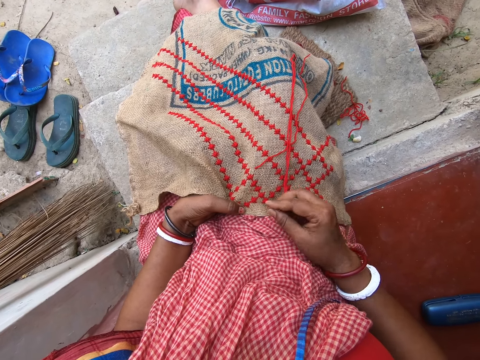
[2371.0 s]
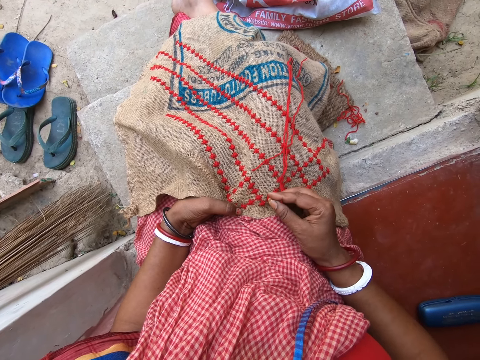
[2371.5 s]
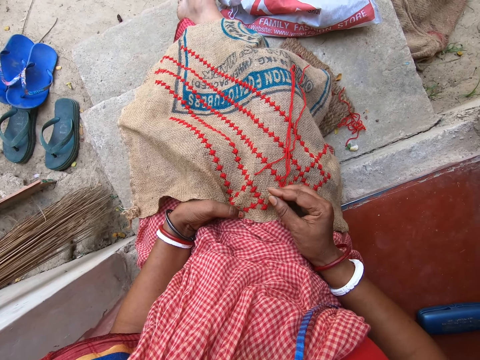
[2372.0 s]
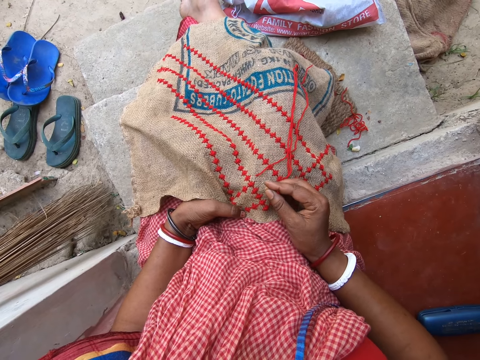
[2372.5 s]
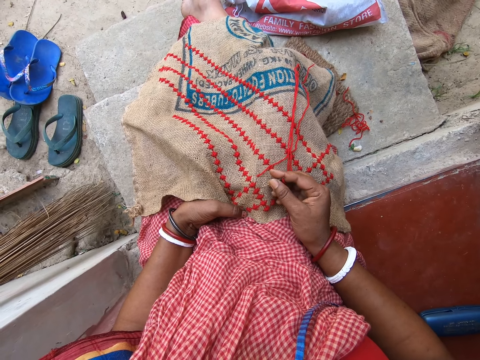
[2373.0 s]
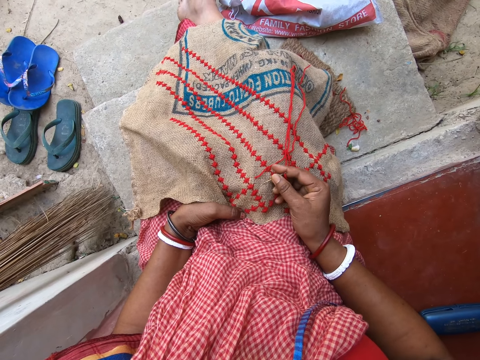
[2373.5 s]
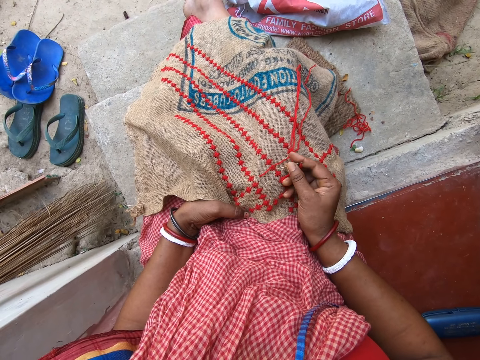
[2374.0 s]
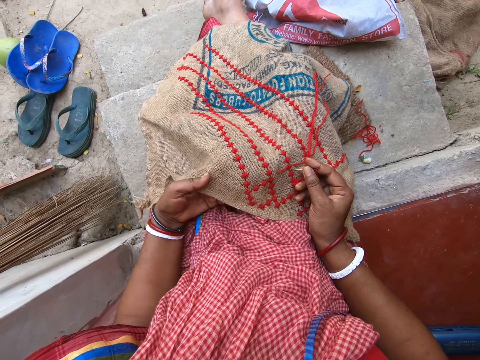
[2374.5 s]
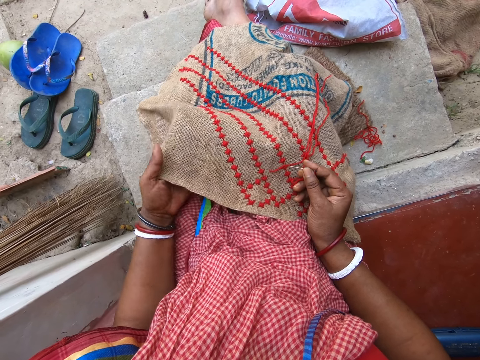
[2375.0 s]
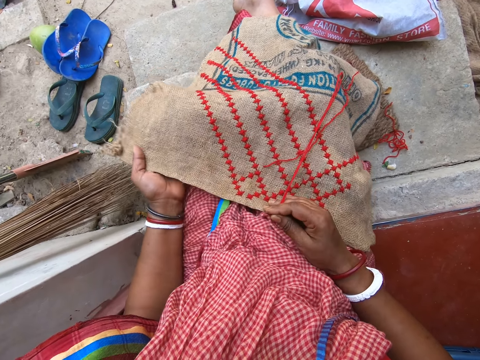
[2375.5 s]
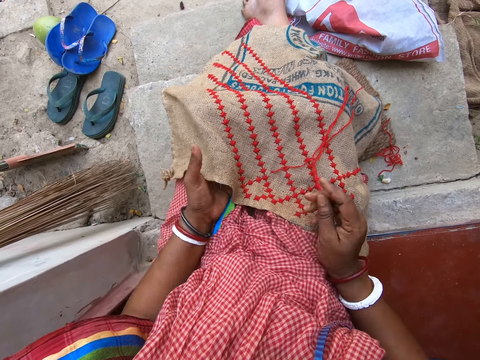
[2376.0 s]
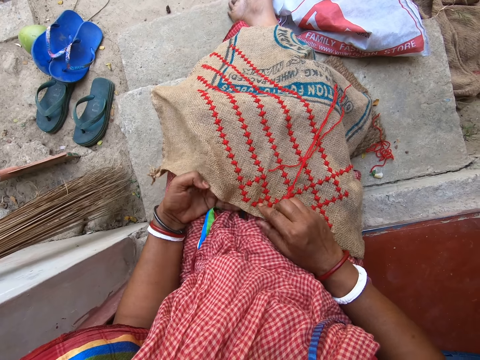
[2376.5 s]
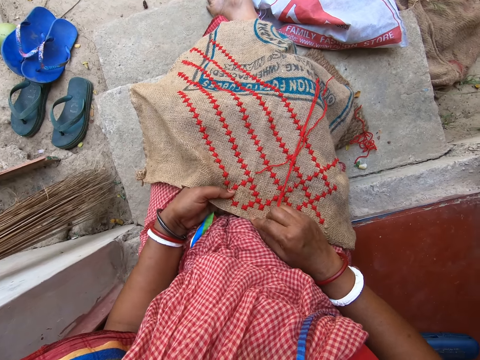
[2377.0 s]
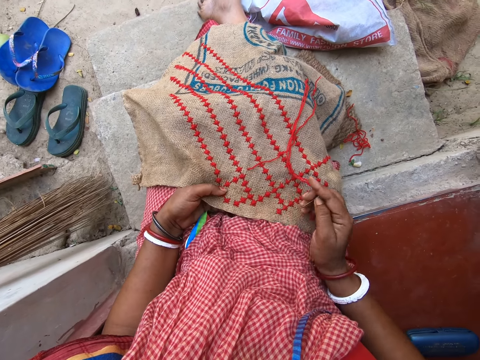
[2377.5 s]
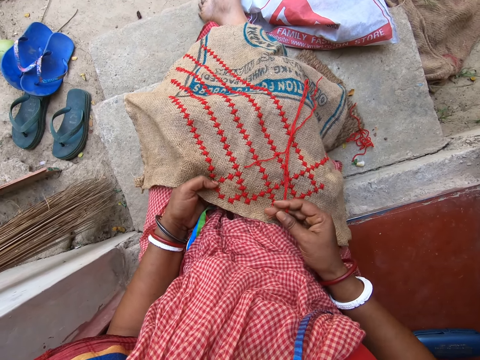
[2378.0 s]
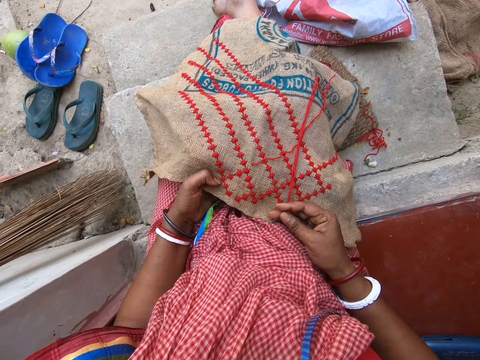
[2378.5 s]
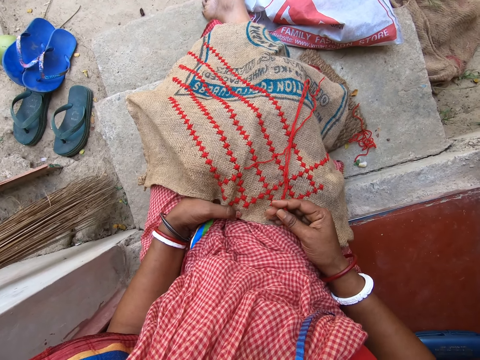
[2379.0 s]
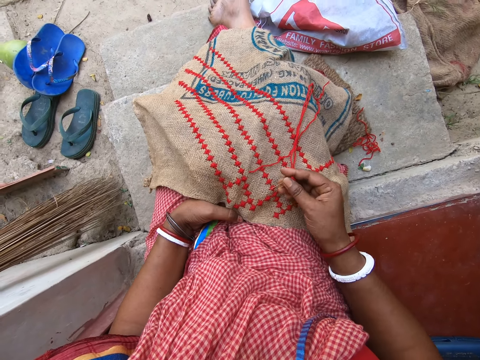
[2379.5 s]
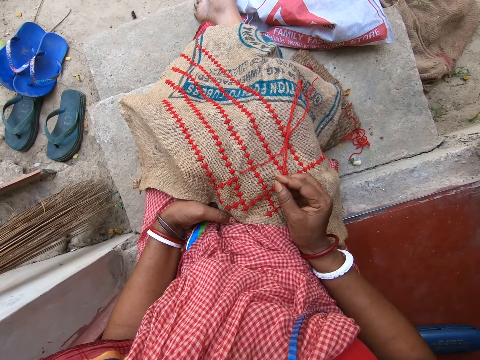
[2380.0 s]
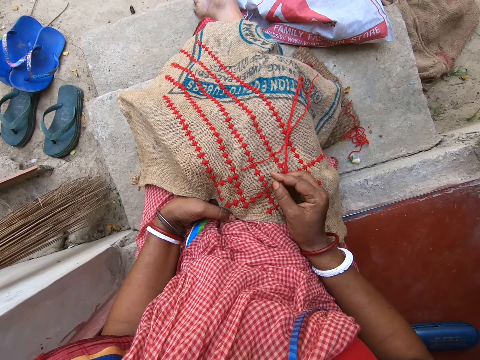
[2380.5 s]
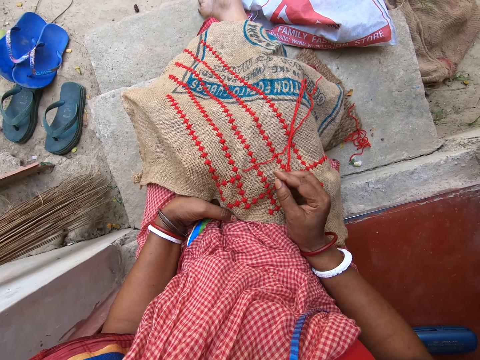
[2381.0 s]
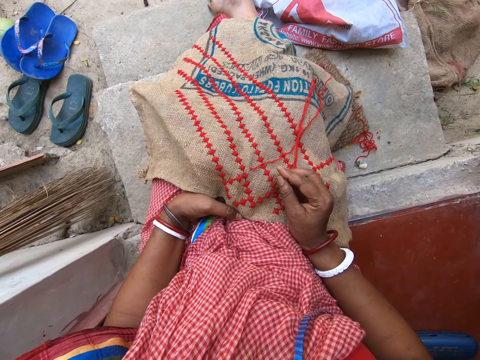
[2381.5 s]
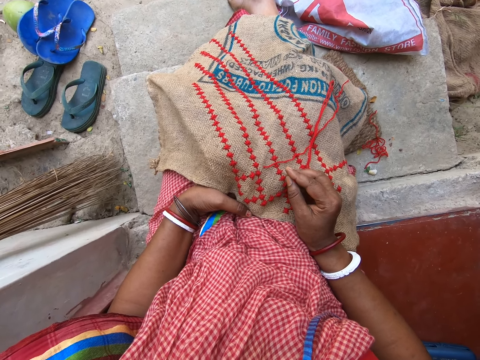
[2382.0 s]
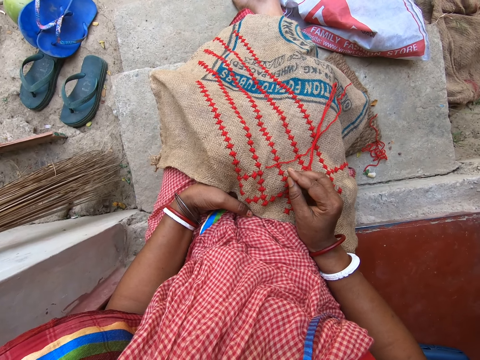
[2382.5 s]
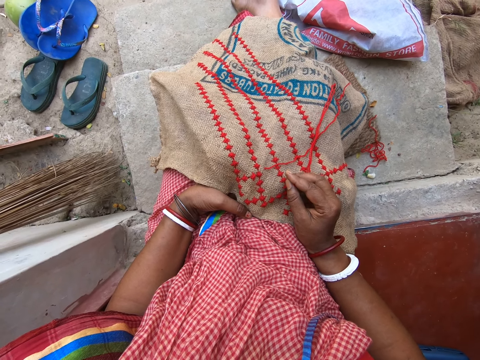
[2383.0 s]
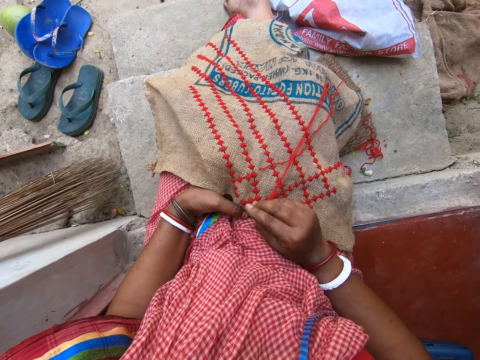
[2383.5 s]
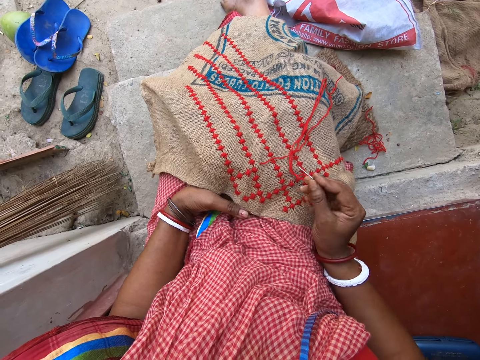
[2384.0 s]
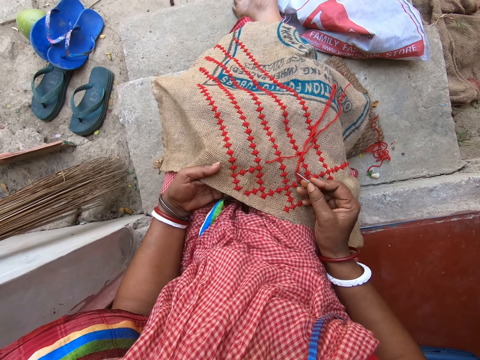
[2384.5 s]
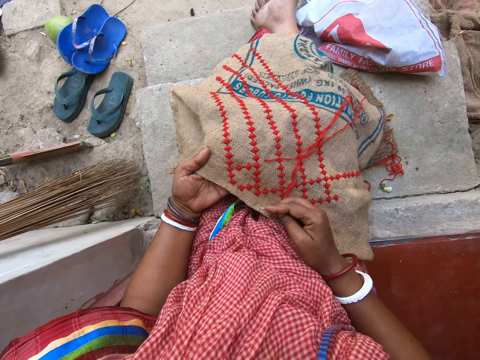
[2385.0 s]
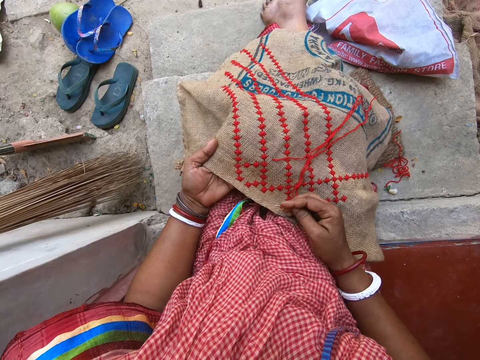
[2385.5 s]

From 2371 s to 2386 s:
The camera wearer moves the needle on the cloth on her lap with her right hand. She looks at the sack and counts with a gesture. She looks at the sack and counts with a gesture.

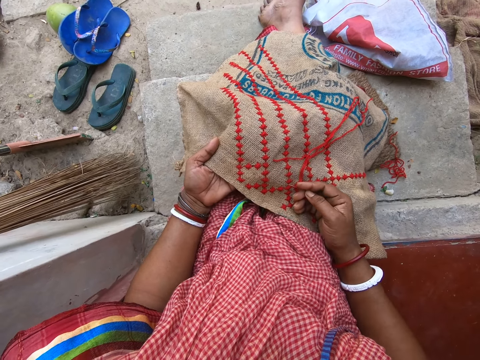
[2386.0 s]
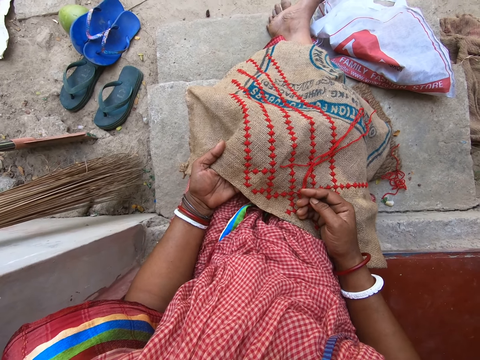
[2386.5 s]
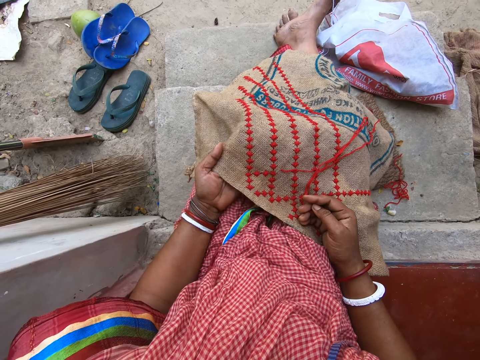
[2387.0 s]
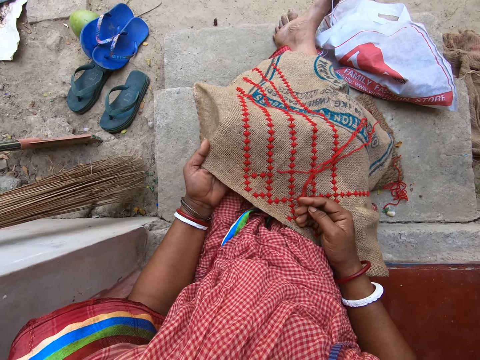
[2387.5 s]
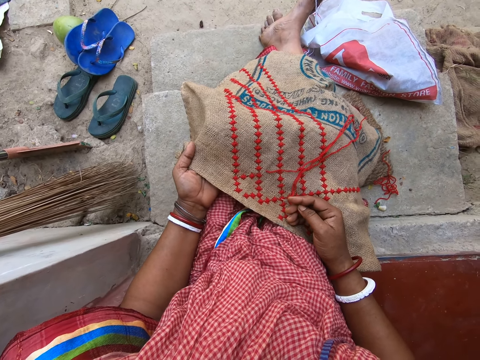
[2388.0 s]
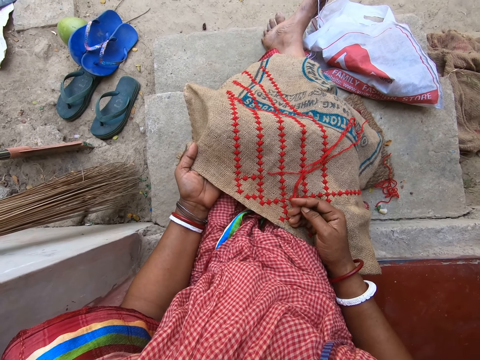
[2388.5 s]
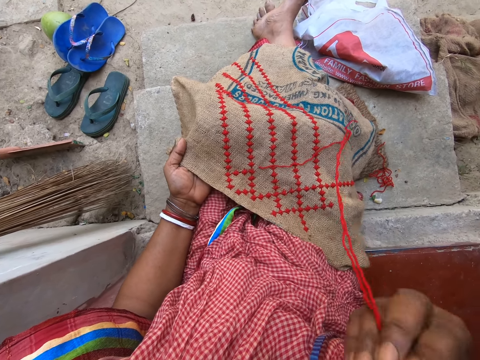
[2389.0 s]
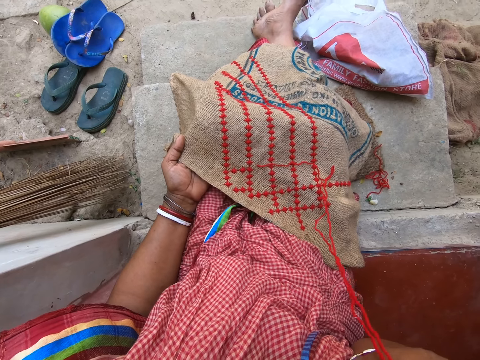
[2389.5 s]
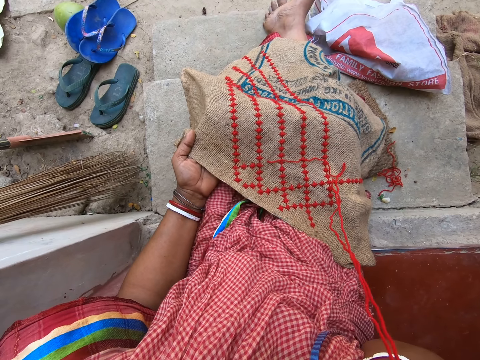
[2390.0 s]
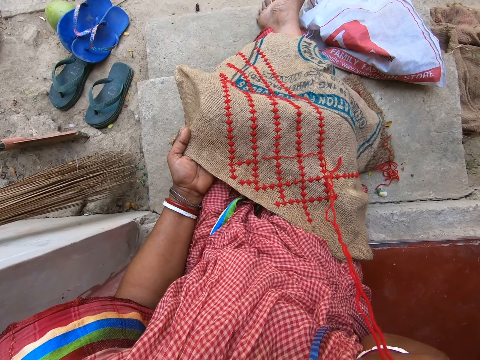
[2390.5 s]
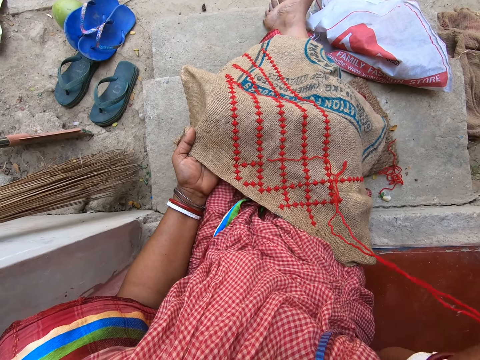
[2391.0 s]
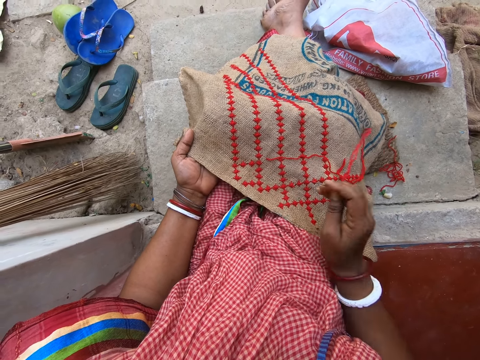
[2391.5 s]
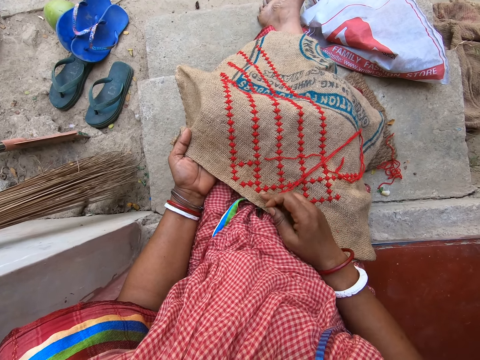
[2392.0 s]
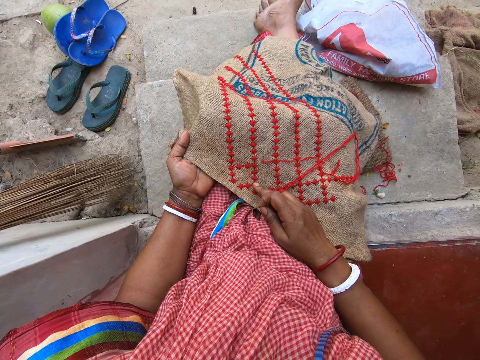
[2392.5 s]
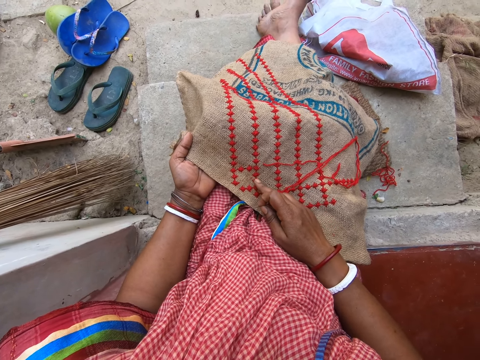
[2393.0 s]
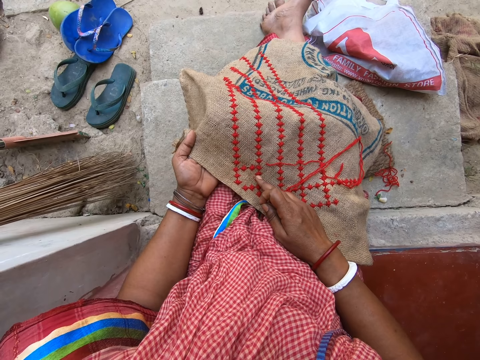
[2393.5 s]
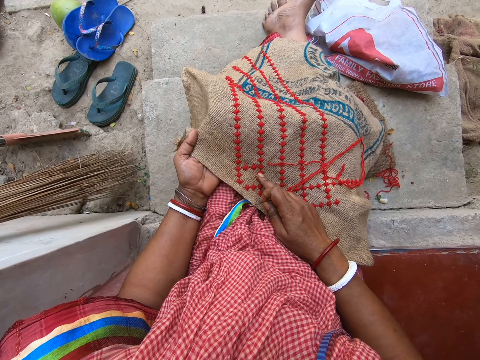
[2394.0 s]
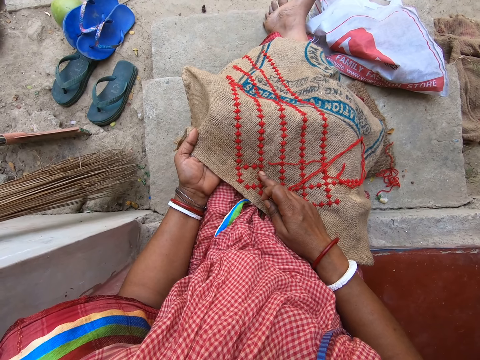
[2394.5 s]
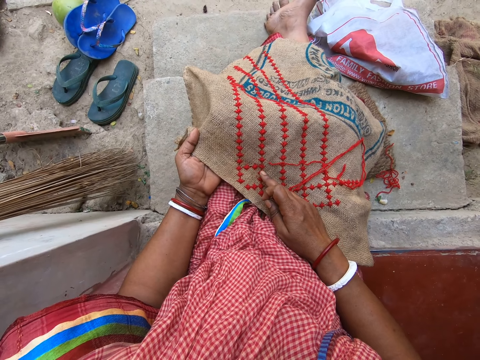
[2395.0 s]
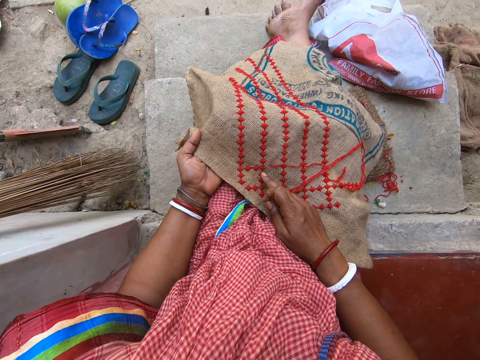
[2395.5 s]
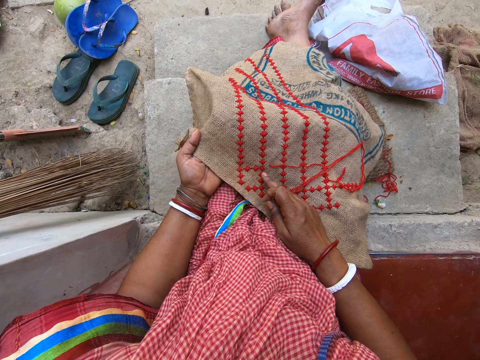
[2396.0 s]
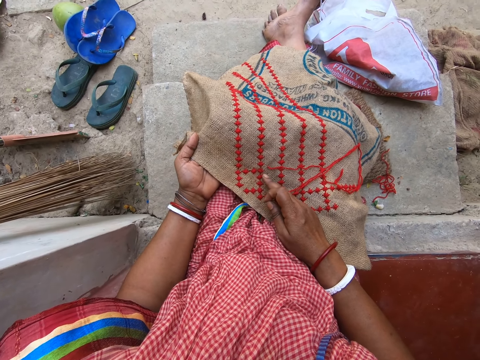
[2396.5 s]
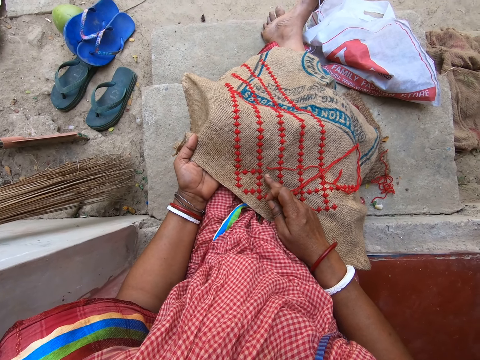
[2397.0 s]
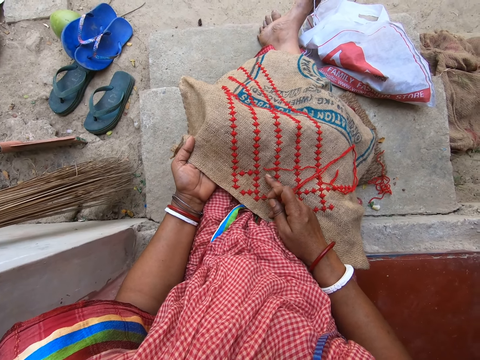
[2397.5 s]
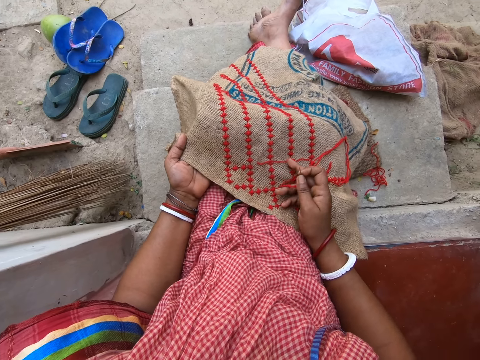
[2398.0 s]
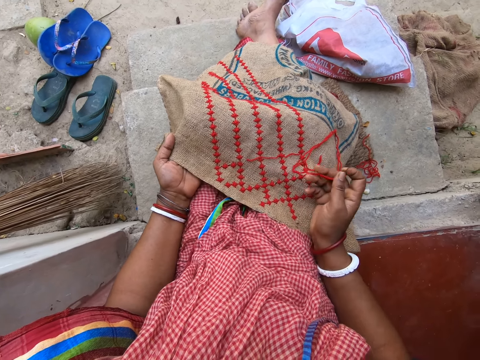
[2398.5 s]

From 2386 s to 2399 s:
The camera wearer holds the cloth on her lap with her left hand. She puts the needle in her mouth with her right hand. She lifts the hand up. She rubs the cloth in her left hand with her right thumb. She looks at the sack. She looks at the sack again and counts with a gesture.
